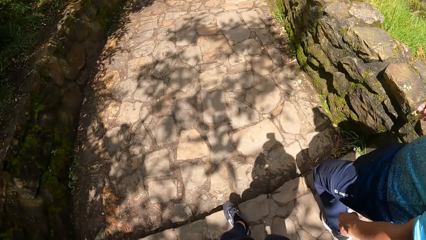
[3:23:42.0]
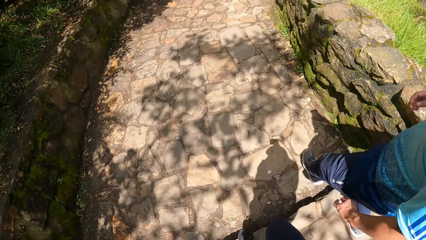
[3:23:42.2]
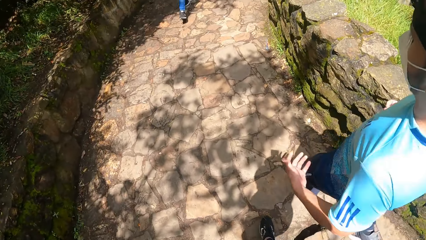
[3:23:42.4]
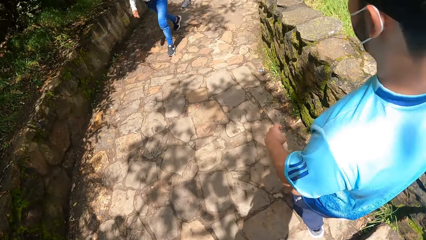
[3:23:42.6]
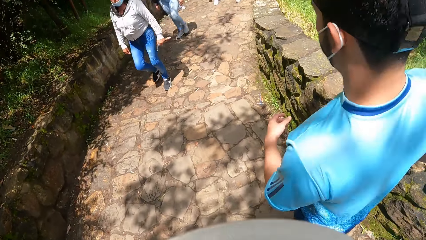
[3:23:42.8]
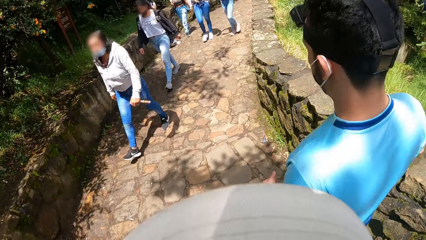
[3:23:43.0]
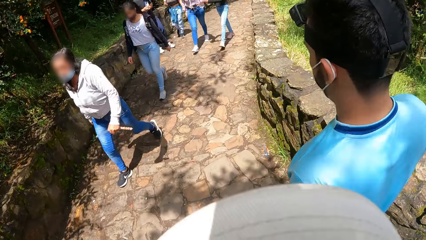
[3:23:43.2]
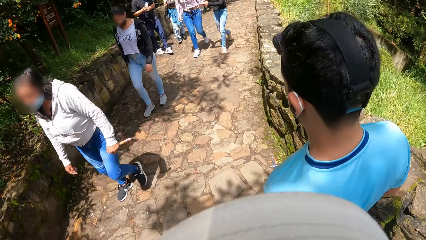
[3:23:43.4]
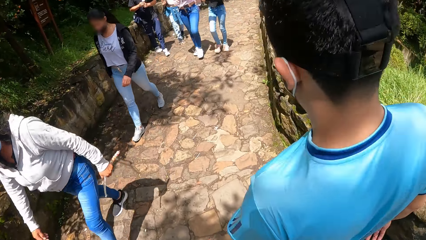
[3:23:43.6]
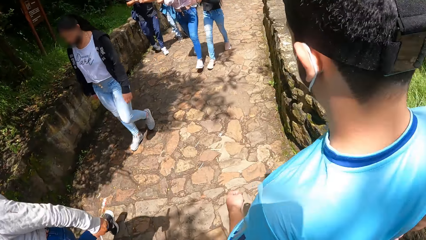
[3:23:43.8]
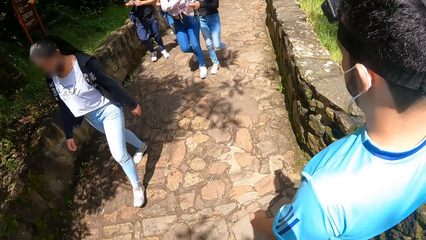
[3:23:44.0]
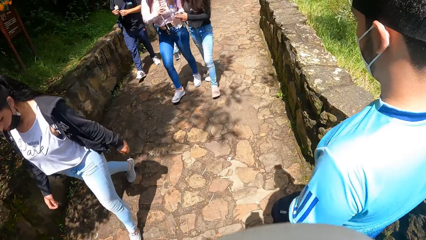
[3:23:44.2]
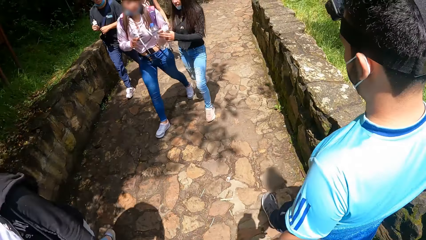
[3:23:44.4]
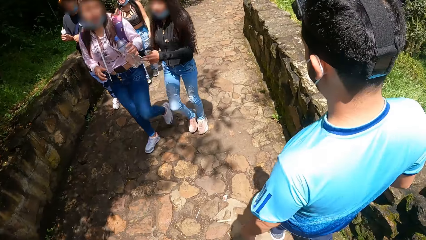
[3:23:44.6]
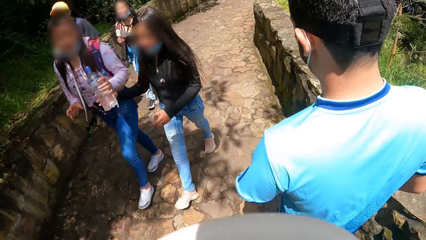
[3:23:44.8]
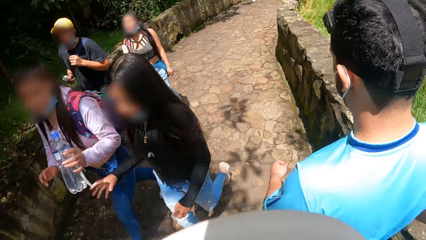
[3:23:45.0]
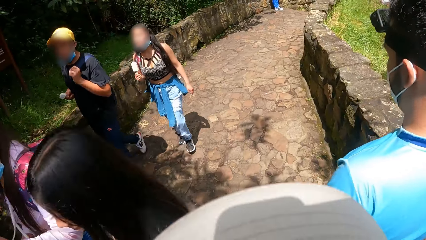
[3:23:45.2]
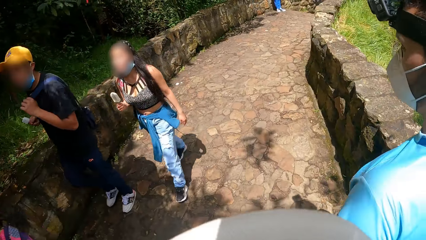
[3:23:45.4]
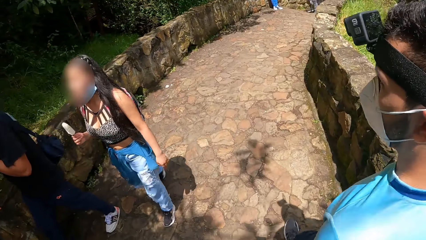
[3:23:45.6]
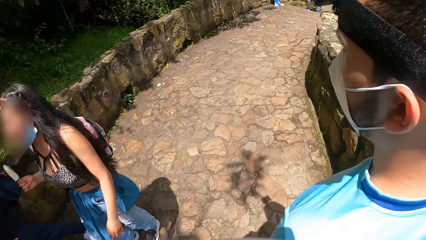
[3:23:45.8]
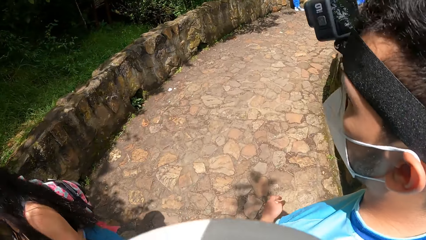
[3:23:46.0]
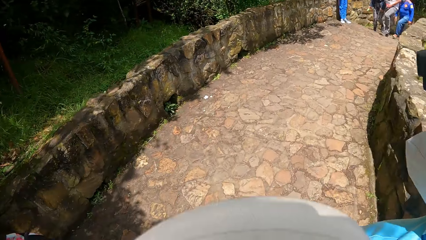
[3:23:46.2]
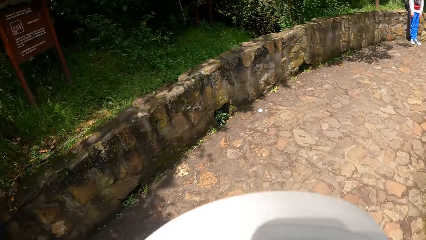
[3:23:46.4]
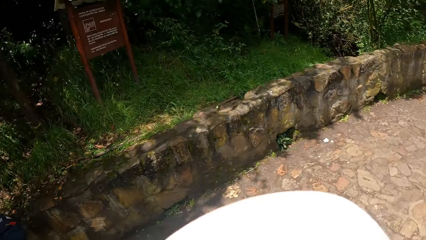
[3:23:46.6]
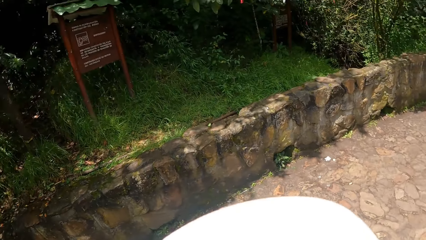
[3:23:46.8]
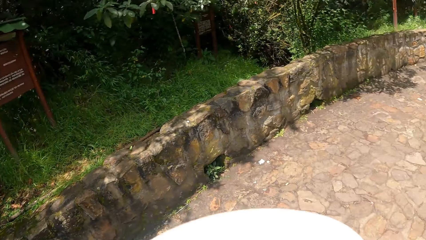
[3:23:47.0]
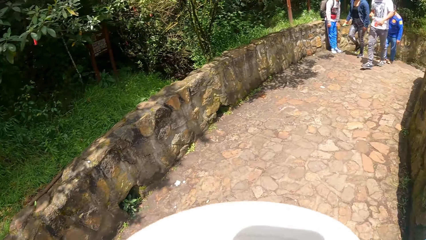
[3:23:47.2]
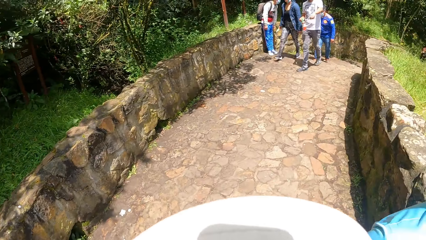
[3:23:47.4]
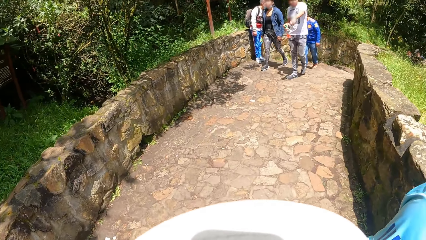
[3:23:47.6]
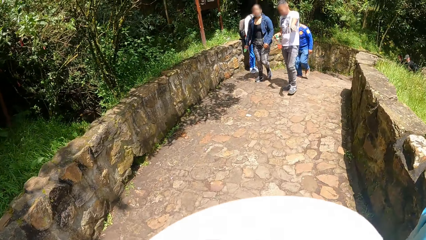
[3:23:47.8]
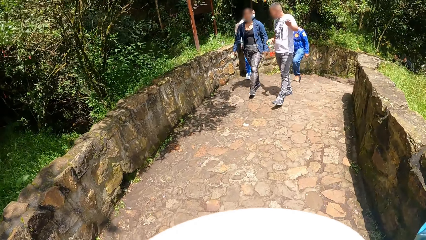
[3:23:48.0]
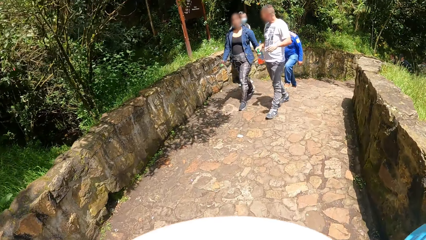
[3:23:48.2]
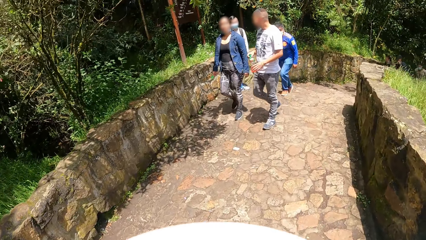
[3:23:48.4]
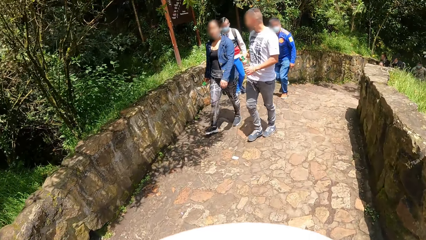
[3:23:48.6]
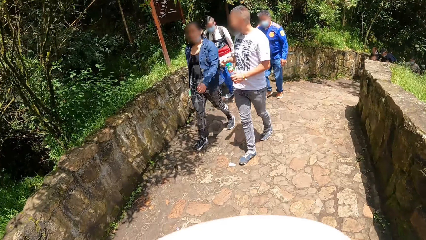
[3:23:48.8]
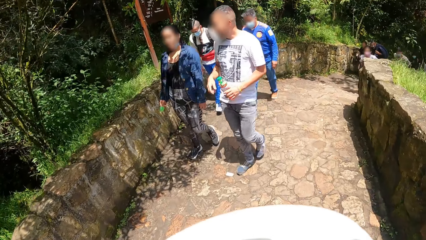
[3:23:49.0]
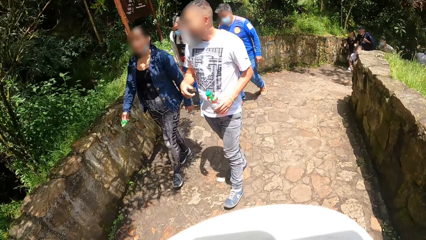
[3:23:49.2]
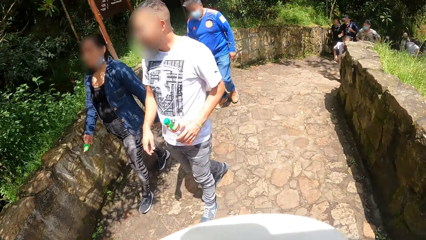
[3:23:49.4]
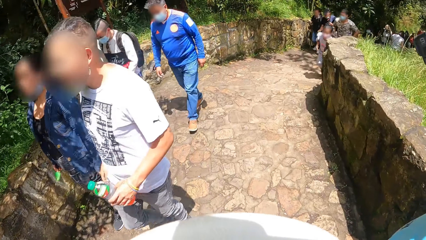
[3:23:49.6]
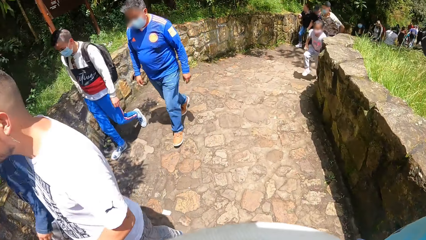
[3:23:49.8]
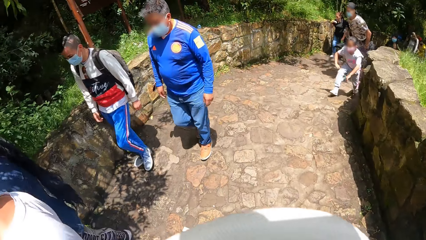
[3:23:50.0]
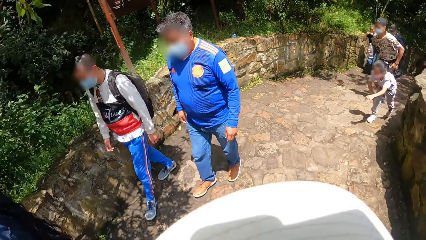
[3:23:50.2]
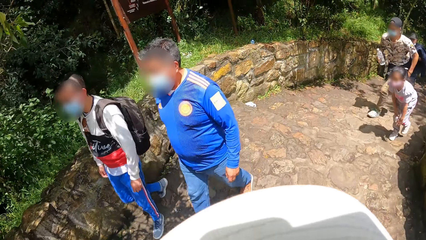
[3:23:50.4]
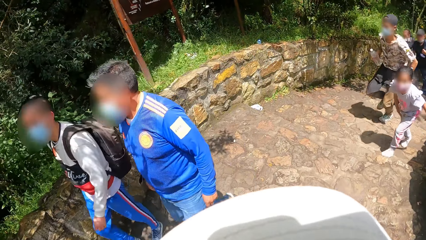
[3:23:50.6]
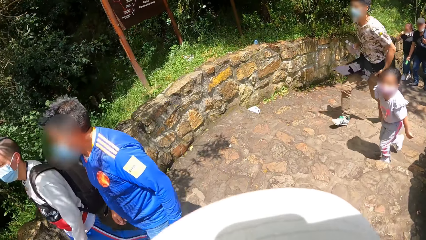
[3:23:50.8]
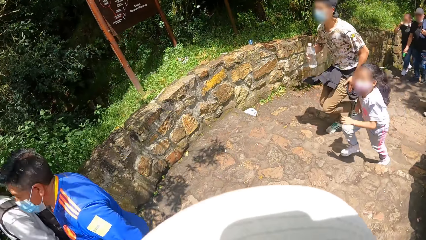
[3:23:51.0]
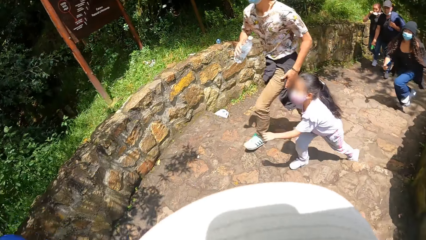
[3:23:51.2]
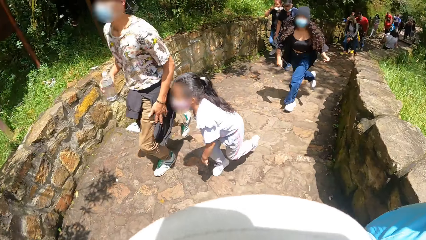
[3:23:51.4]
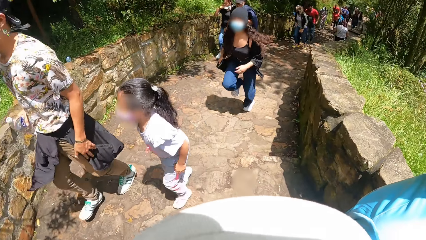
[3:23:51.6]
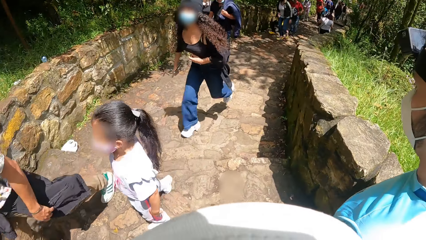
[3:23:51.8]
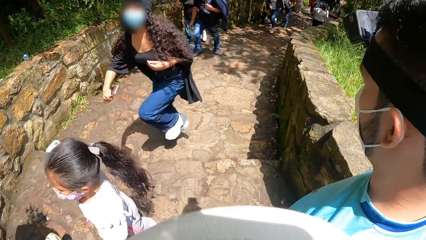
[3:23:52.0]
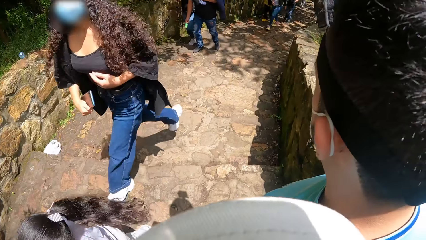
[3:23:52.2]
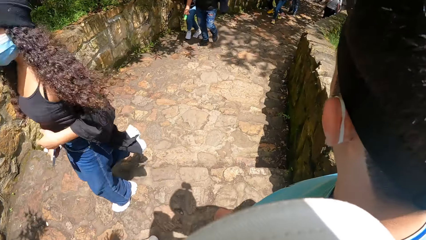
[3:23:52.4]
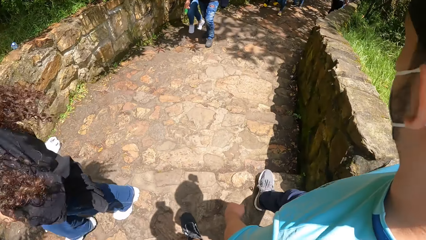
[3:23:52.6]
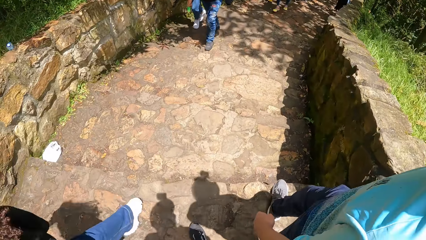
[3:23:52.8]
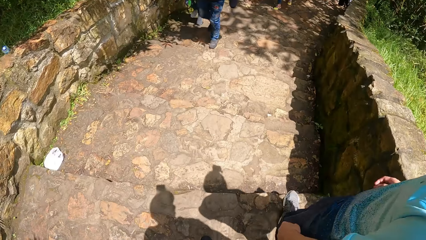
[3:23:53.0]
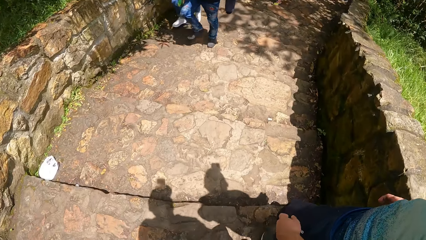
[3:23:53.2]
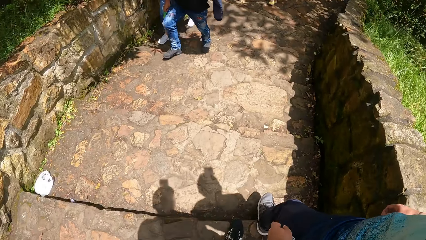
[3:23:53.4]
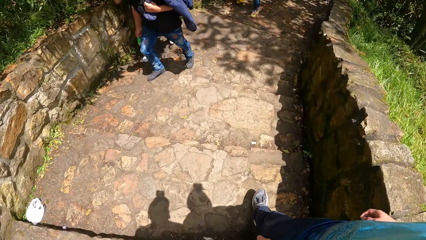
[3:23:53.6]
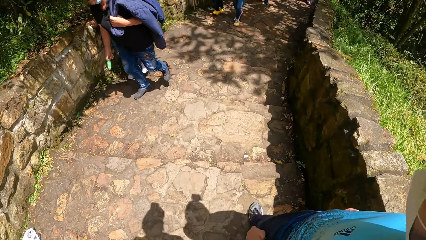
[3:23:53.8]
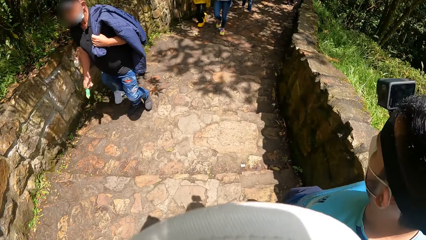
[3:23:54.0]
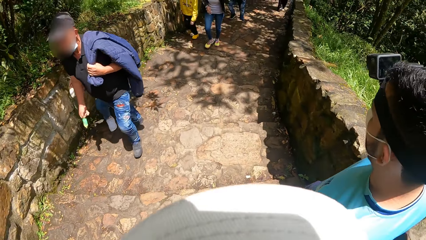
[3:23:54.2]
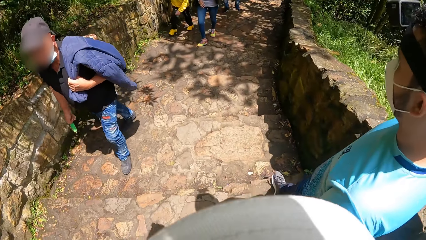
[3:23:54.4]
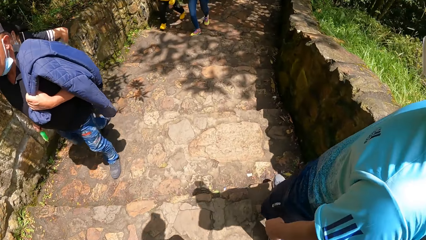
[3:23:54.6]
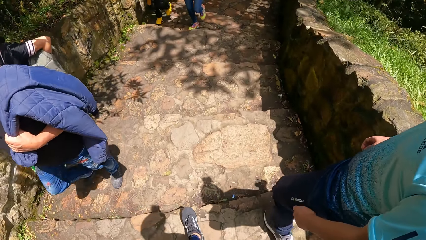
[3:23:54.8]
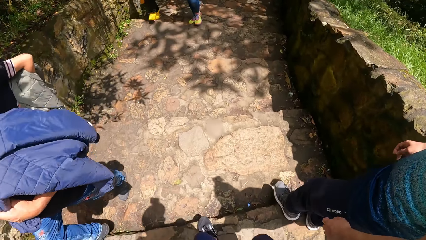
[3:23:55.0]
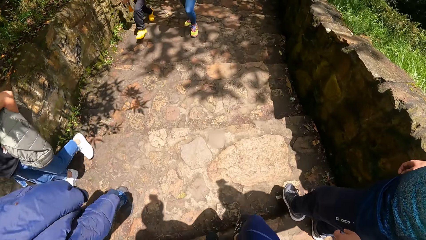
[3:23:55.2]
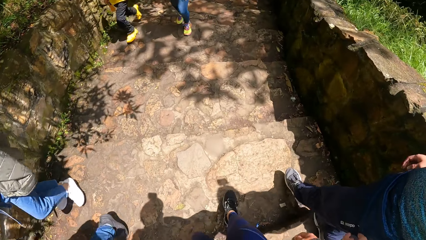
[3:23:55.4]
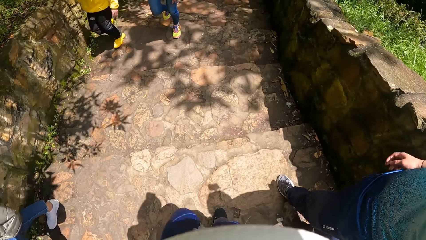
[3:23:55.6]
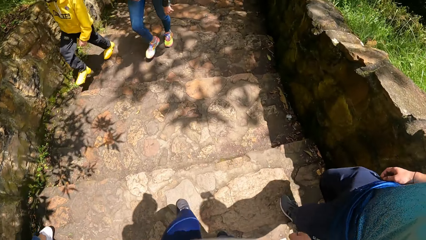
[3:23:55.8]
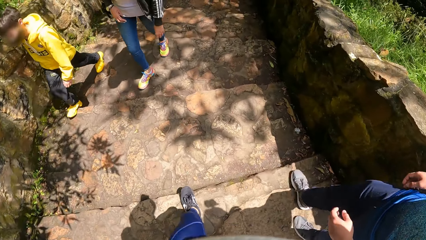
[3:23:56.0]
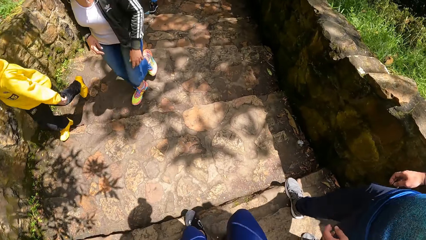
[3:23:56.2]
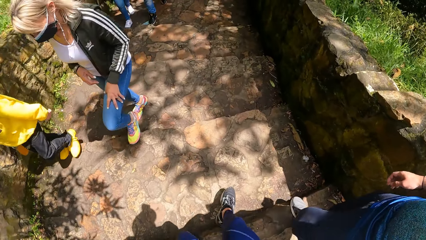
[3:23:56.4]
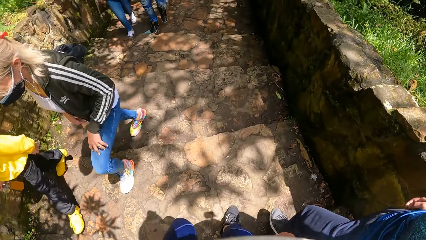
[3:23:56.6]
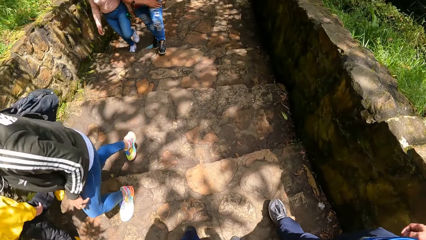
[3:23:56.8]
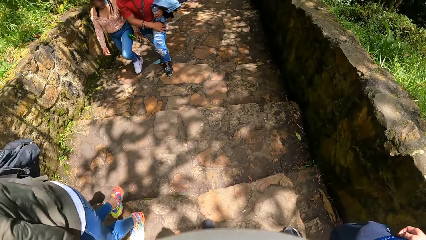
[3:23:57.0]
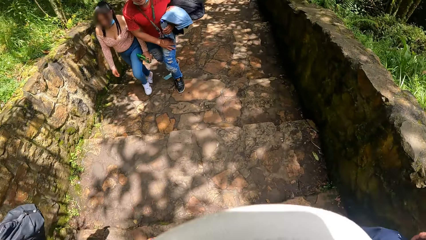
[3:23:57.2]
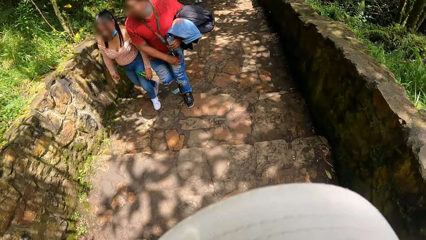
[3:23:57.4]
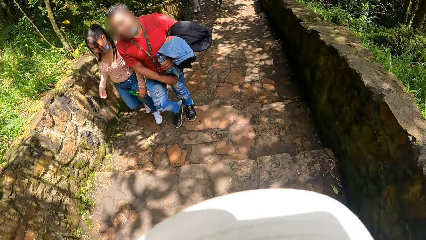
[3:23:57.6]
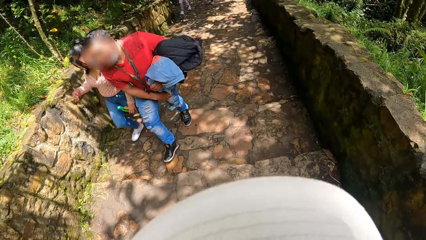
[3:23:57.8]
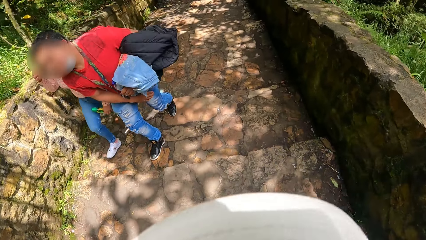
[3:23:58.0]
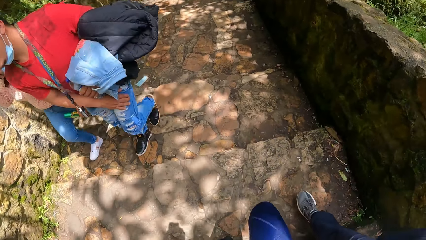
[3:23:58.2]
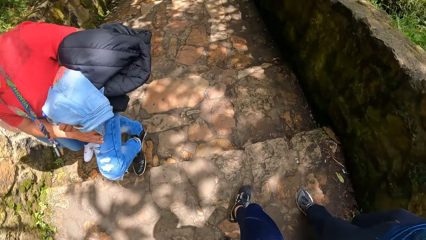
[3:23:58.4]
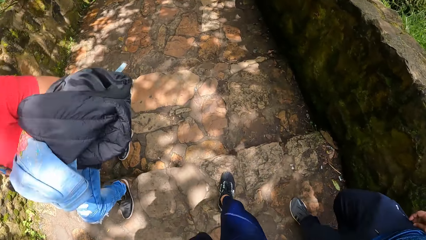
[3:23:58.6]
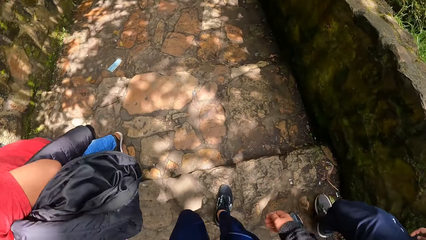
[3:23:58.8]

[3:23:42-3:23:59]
A group of people walks past the camera wearer. The camera wearer climbs down a stairway on the hill with the man.
